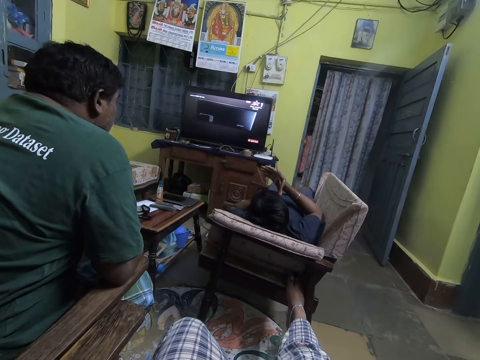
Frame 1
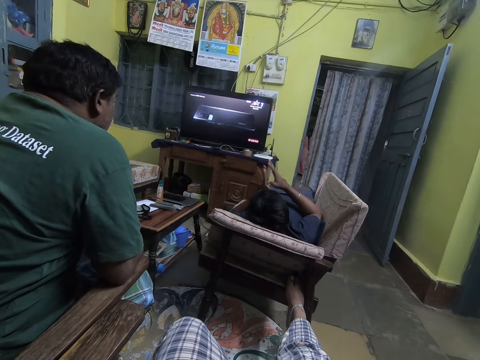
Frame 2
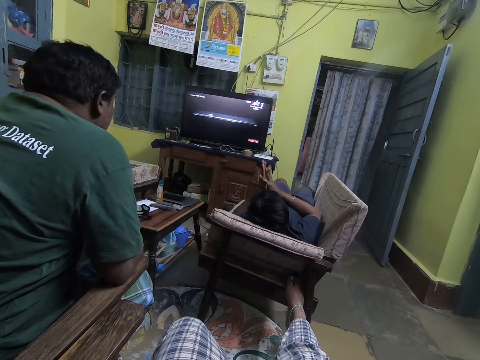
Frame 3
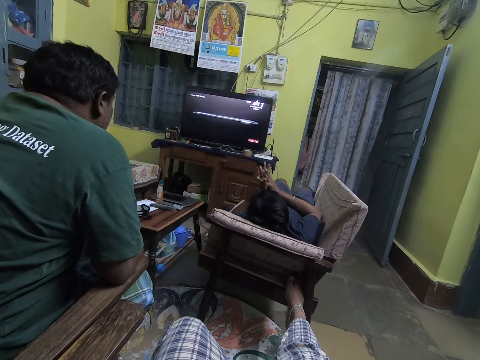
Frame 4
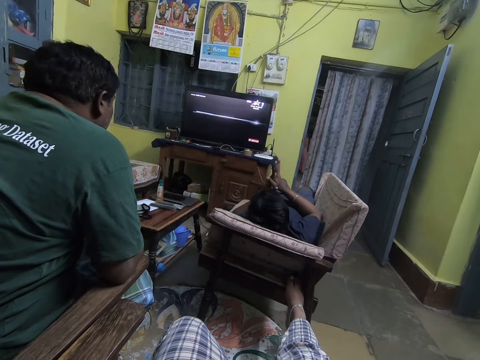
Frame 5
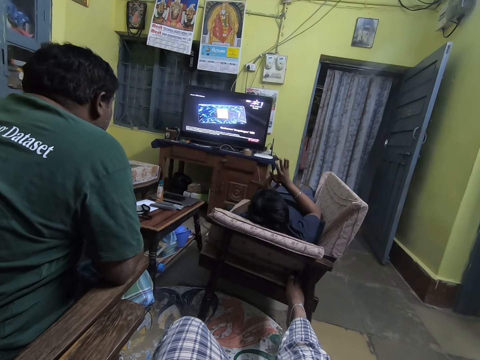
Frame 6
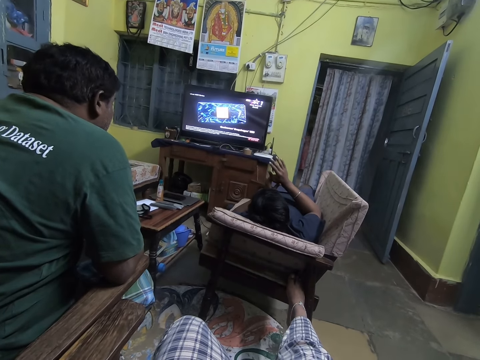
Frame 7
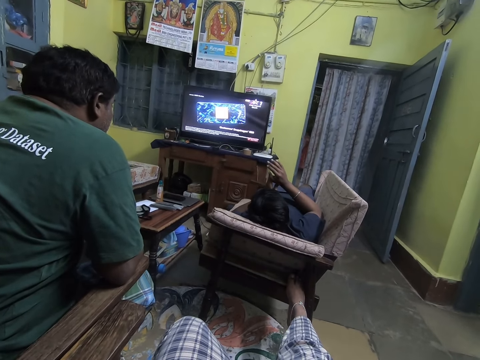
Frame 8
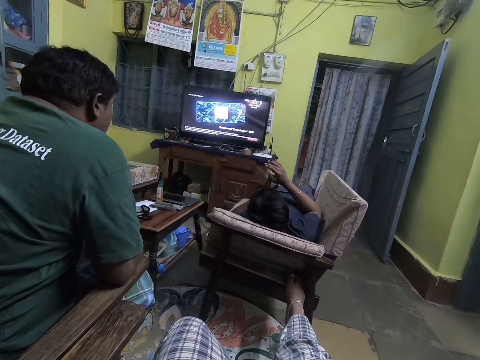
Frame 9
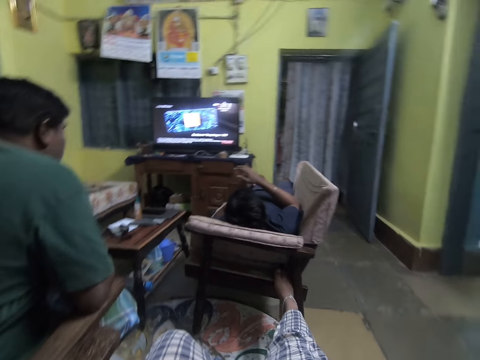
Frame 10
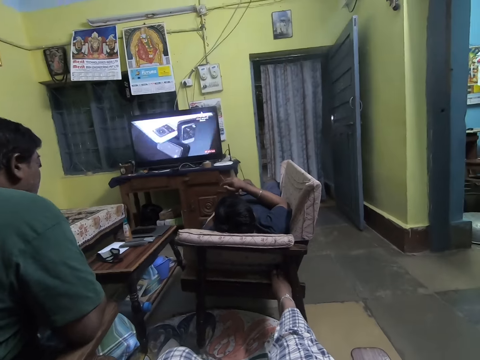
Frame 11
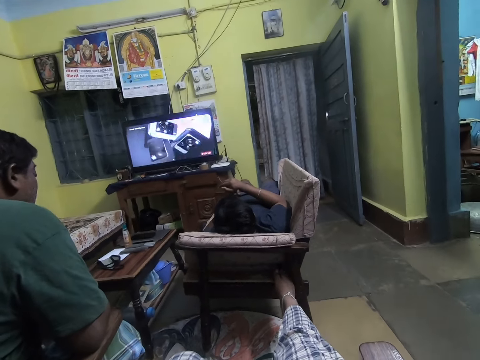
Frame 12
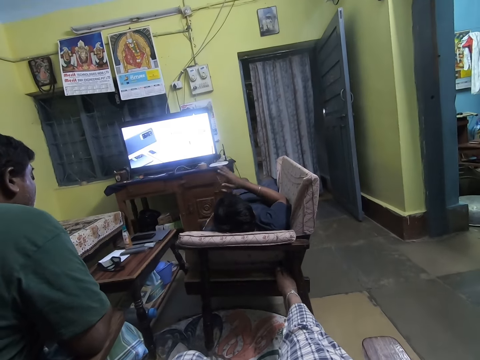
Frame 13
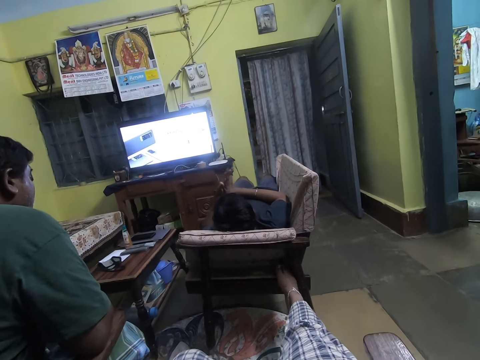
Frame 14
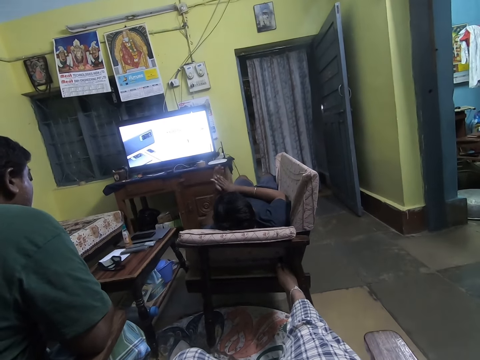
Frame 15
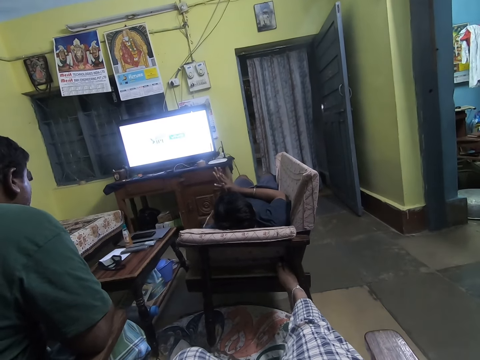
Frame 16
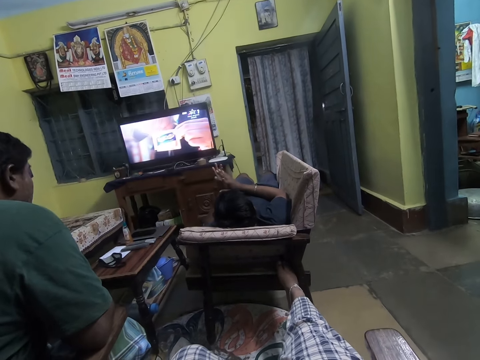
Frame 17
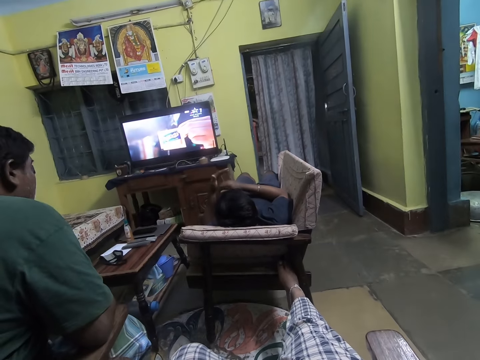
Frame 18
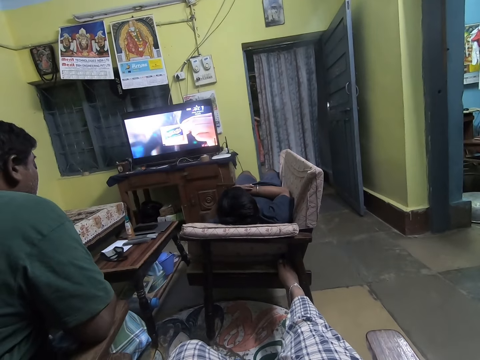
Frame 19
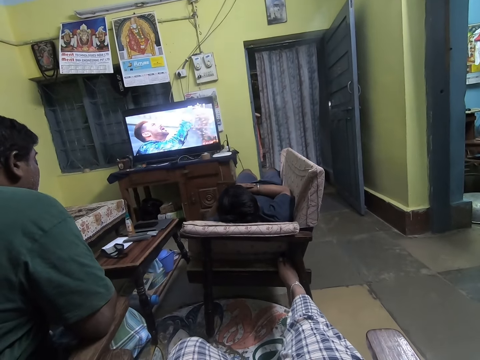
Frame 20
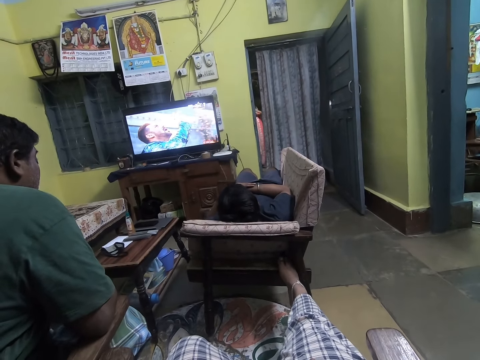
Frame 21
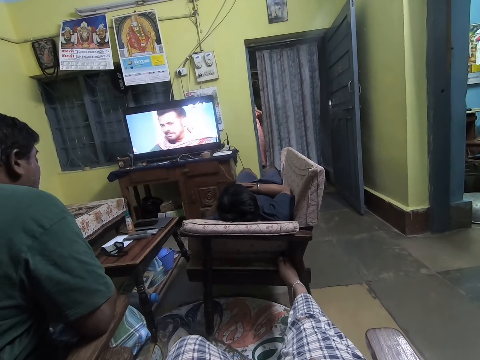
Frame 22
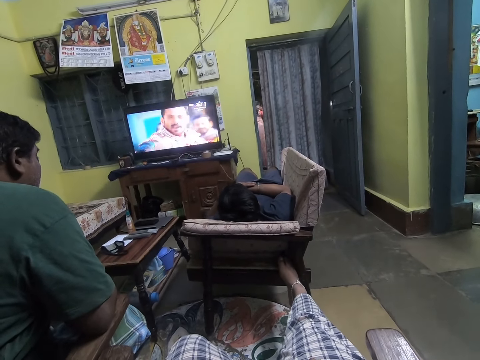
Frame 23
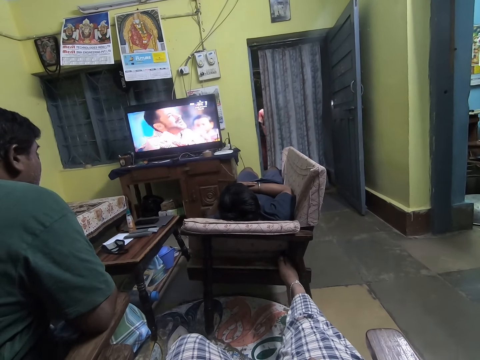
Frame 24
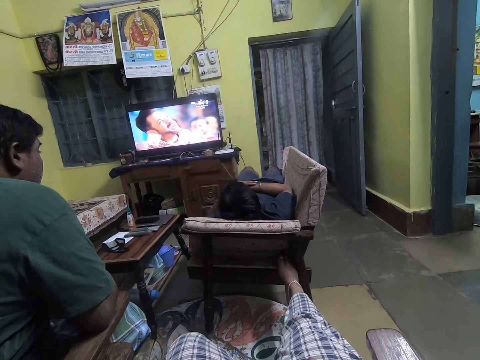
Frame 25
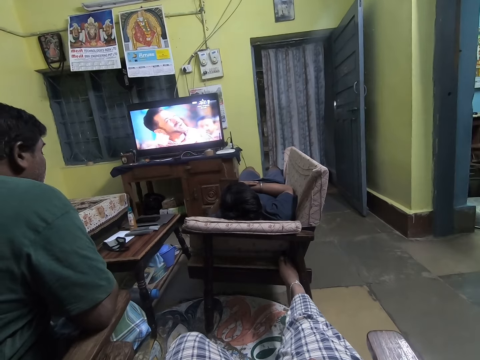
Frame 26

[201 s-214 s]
The camera wearer interacts with a person. They move their leg.

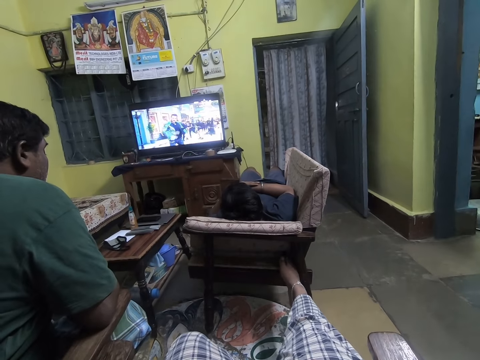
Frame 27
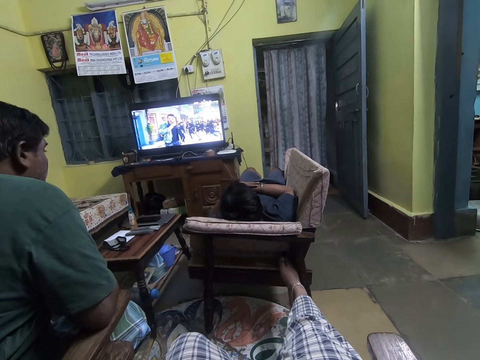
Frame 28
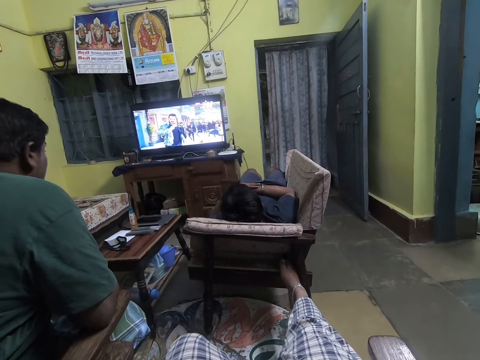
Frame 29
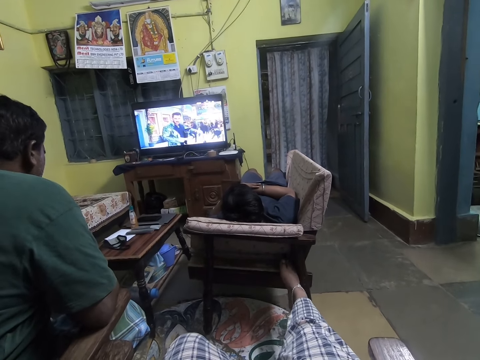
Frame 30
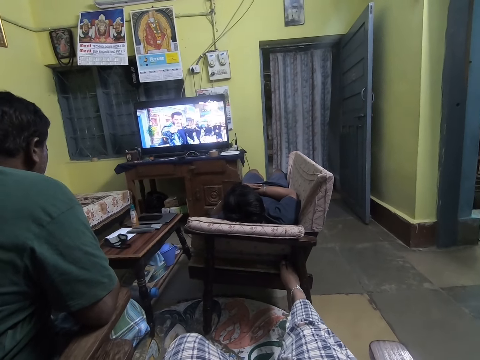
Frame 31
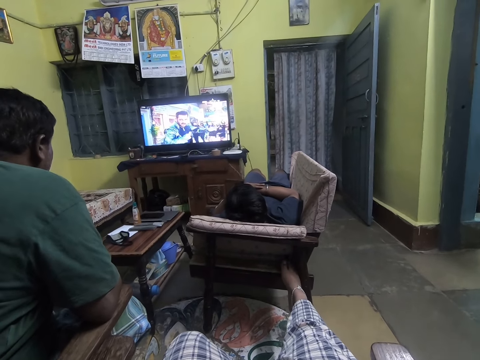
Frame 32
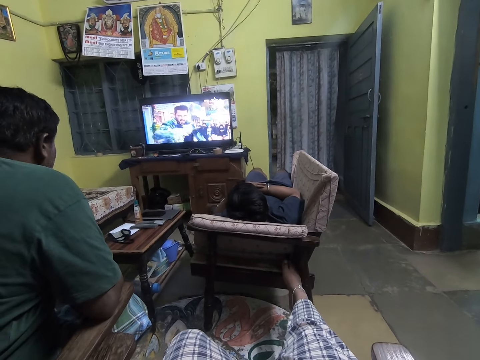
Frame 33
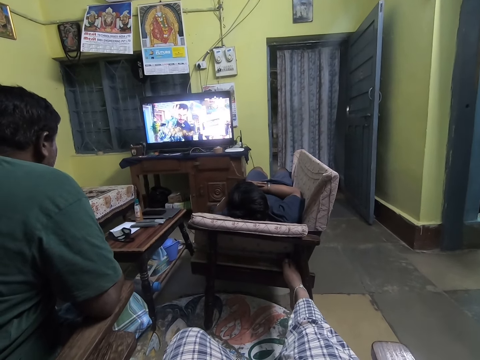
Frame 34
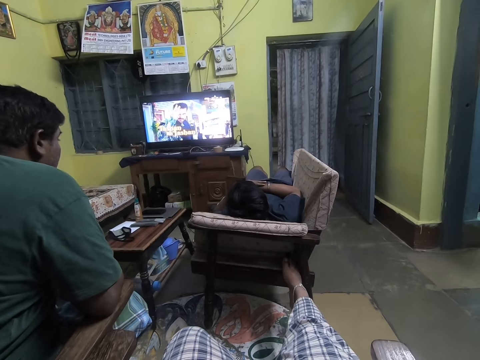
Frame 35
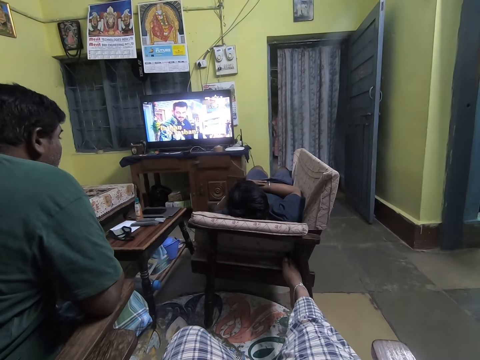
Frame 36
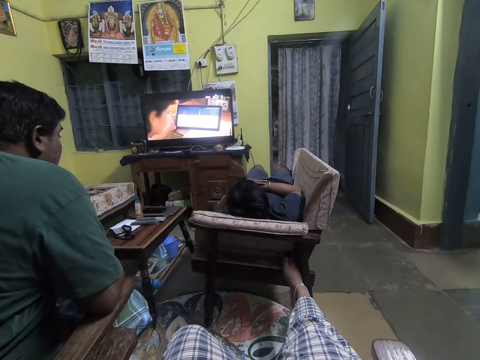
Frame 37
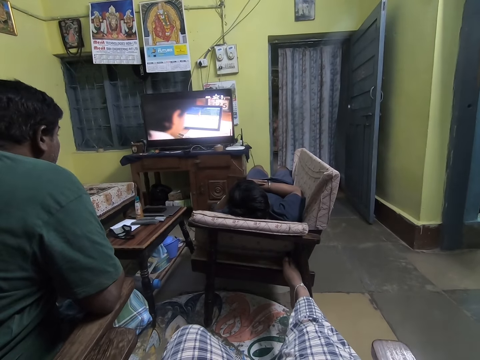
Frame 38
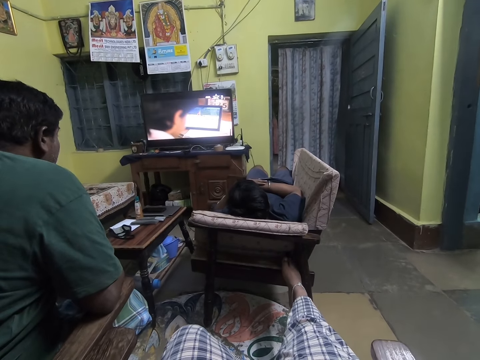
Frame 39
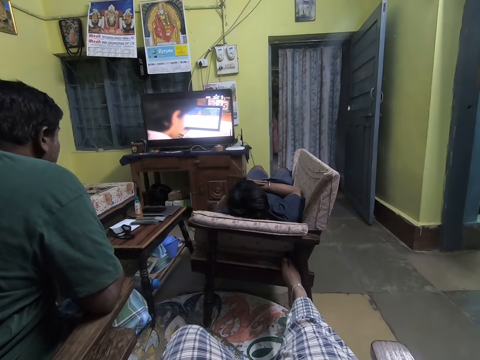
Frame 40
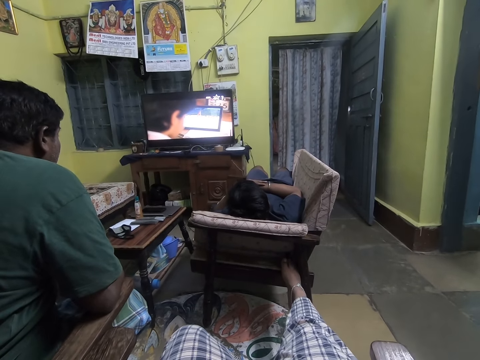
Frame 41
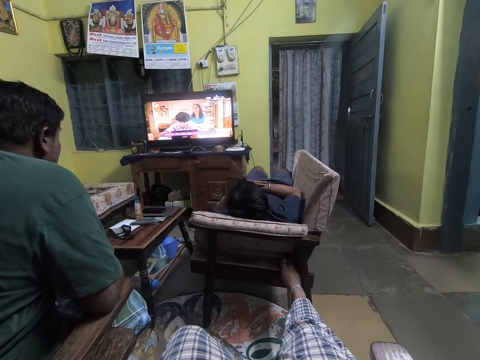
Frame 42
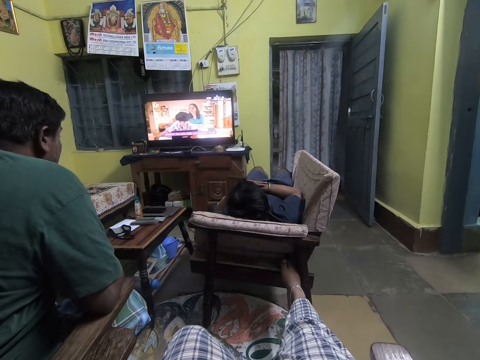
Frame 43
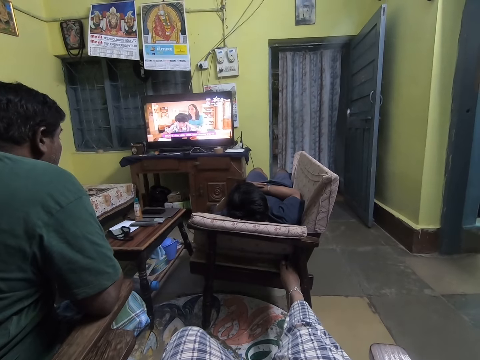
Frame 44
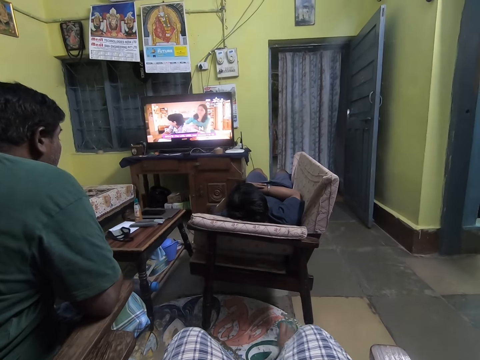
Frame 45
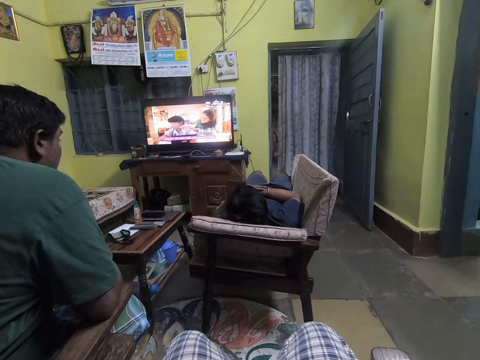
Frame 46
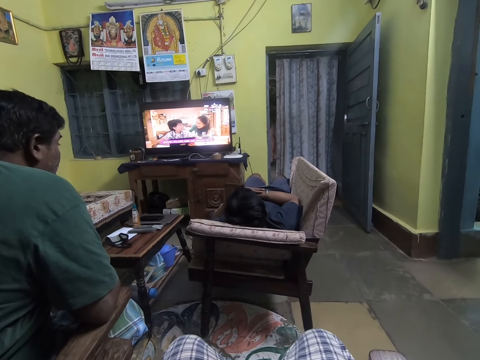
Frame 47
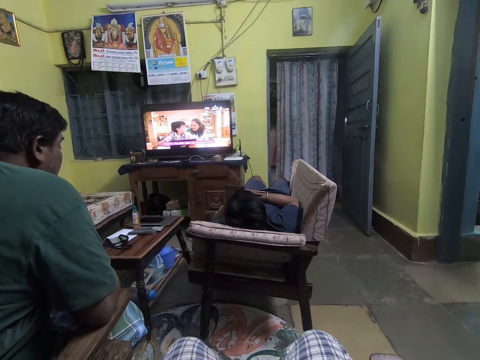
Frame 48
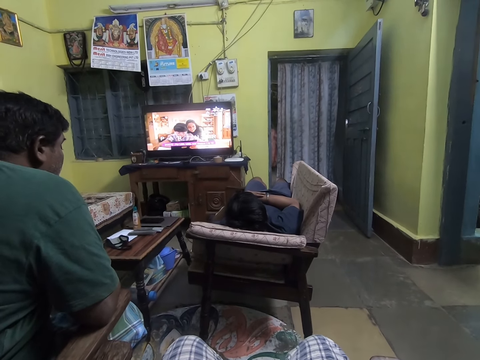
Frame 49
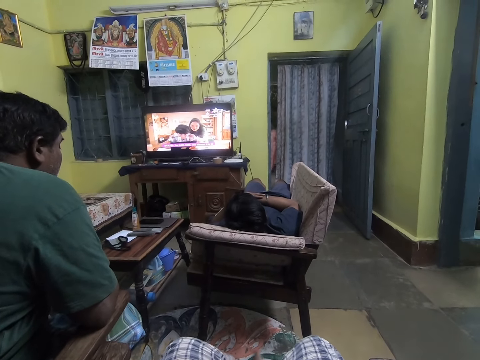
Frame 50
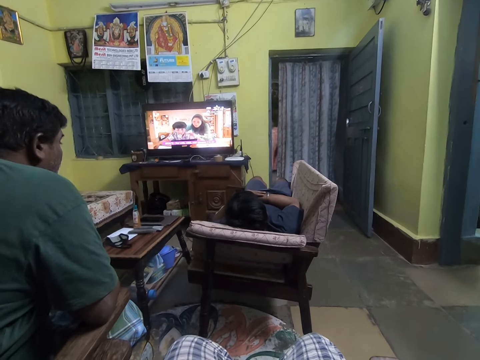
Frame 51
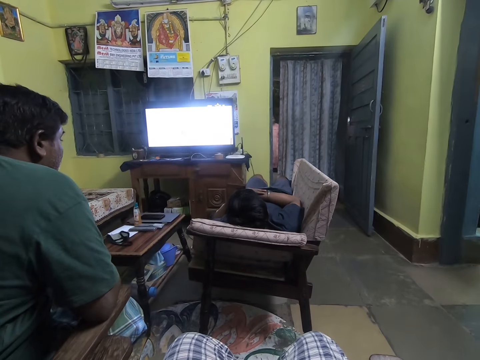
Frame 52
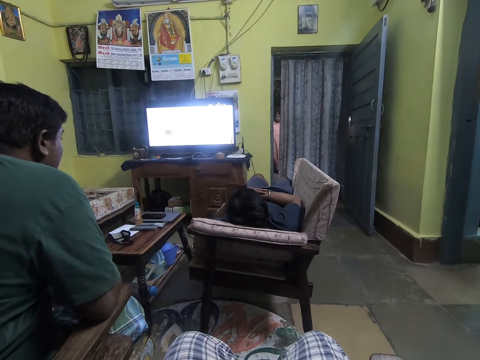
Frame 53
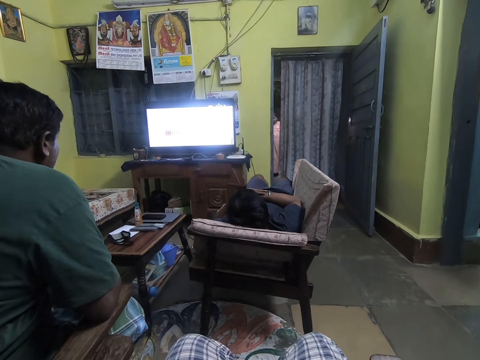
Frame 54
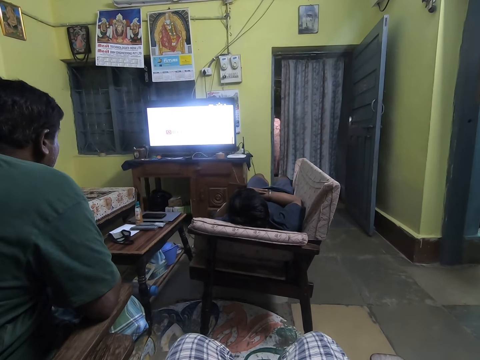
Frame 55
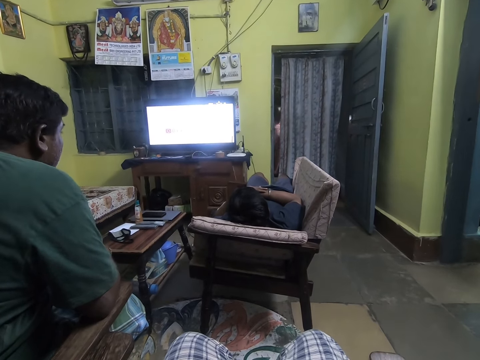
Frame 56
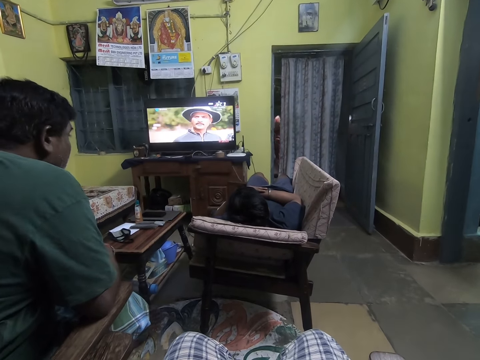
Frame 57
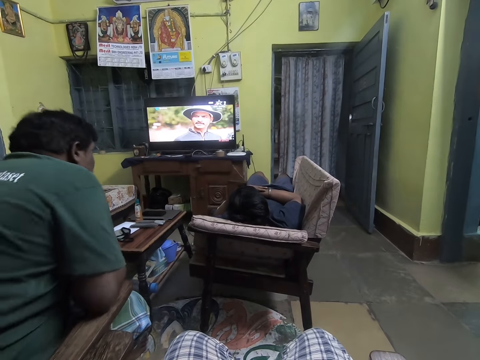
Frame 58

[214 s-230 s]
The camera wearer watches a television.
